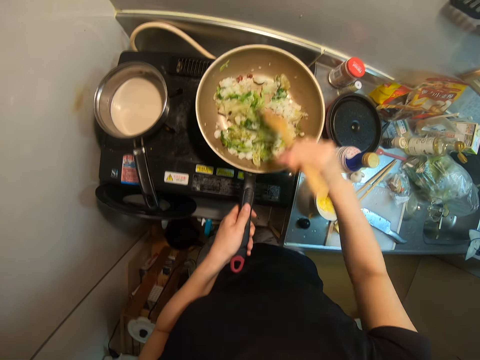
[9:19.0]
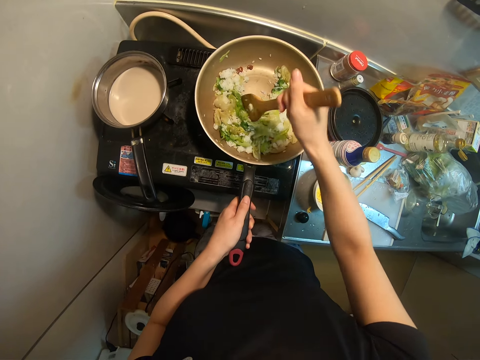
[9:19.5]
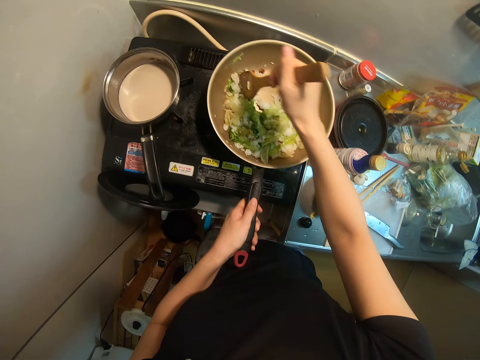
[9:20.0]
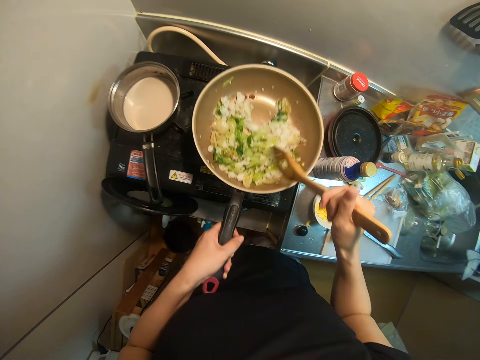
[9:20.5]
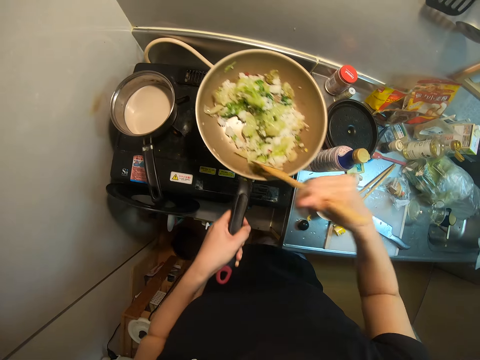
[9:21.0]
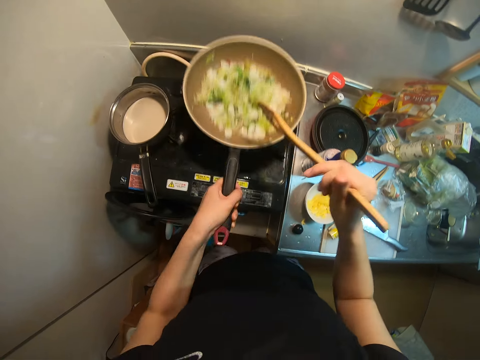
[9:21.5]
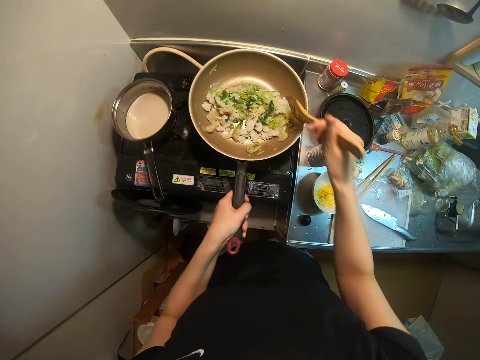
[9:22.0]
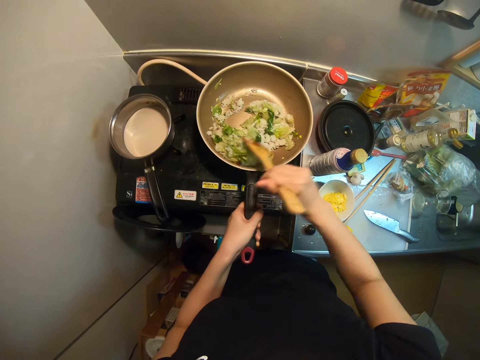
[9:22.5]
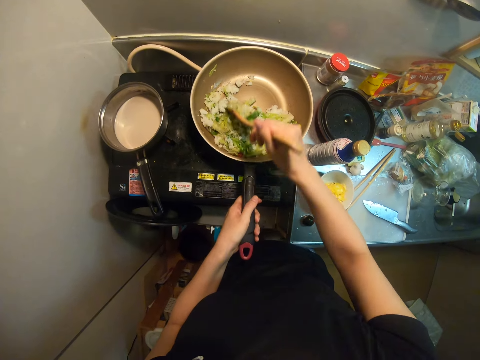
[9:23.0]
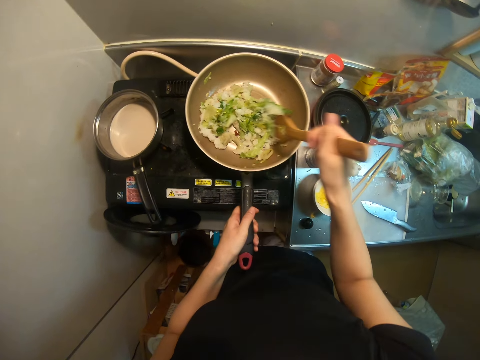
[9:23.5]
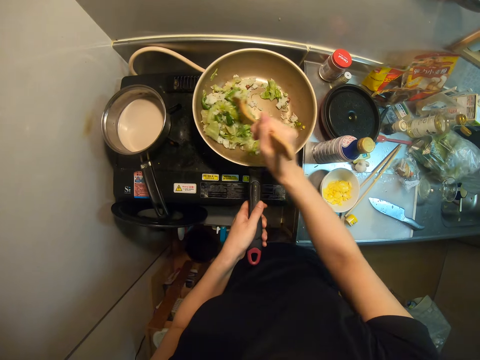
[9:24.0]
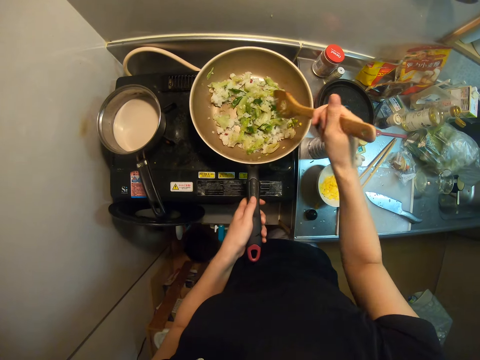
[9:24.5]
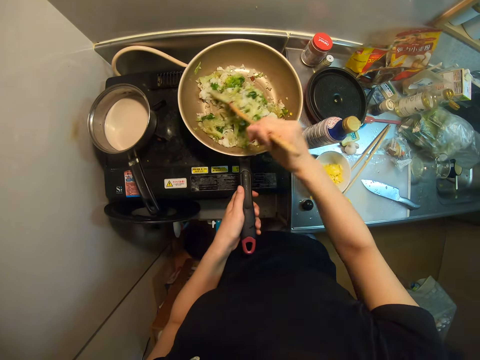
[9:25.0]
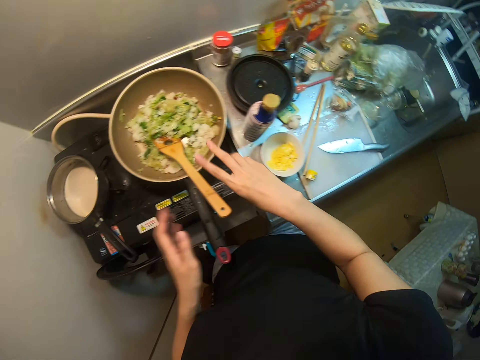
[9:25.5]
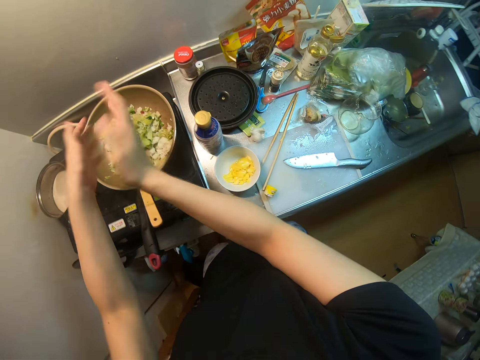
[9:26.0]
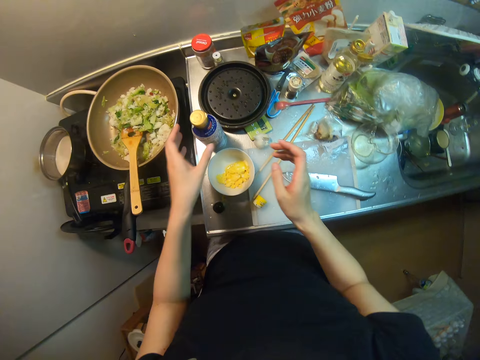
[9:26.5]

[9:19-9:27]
The camera wearer tosses the food. She stirs the food. She drops the wooden spoon in the frying pan. She wipes her hands in the food.

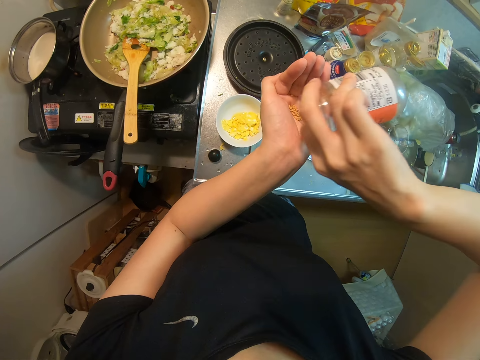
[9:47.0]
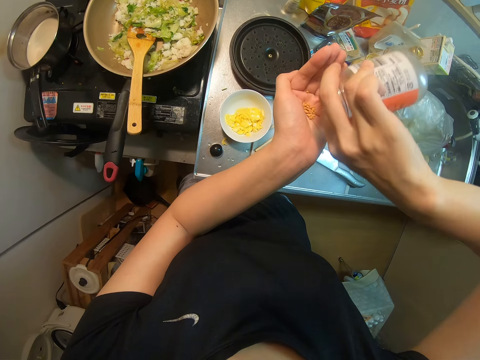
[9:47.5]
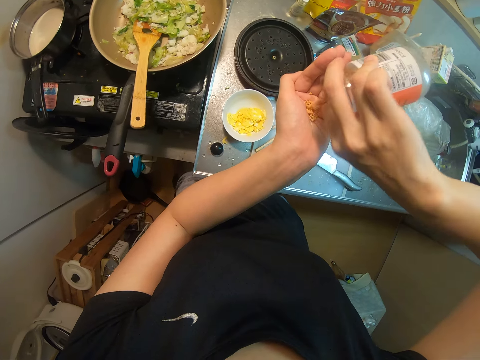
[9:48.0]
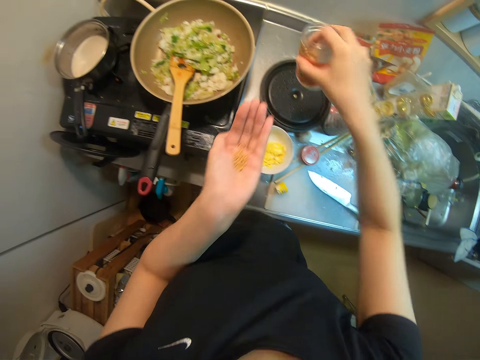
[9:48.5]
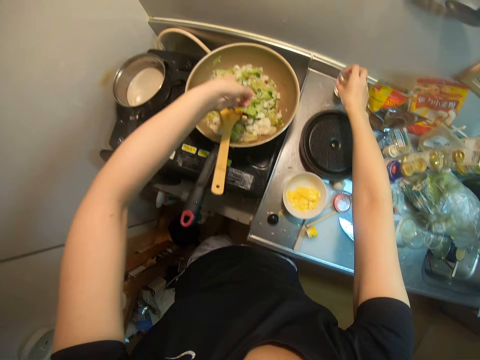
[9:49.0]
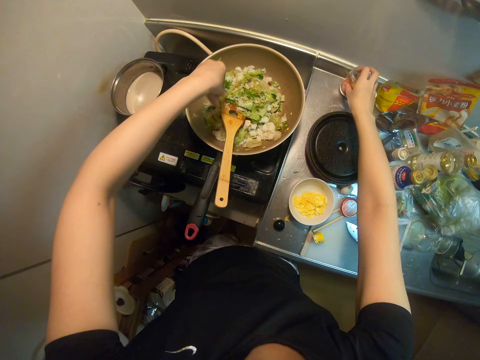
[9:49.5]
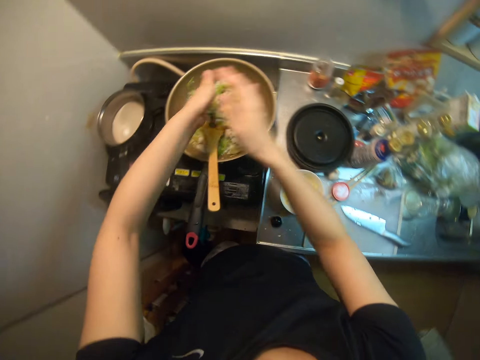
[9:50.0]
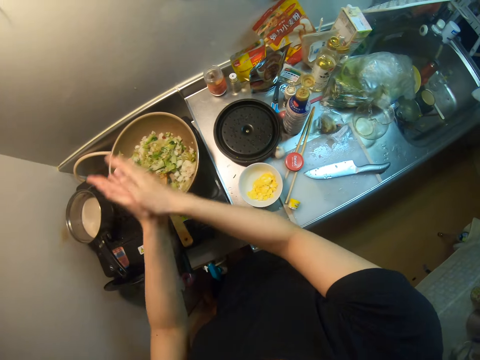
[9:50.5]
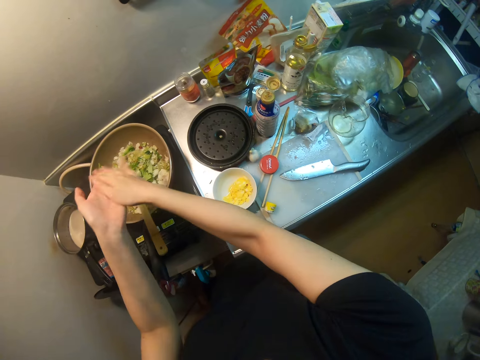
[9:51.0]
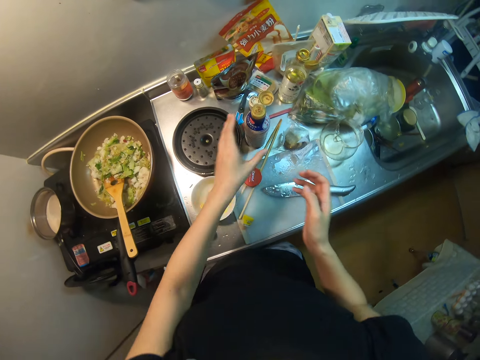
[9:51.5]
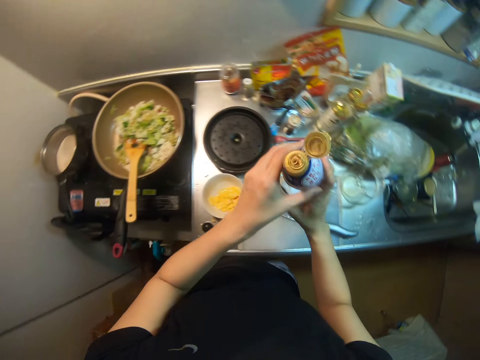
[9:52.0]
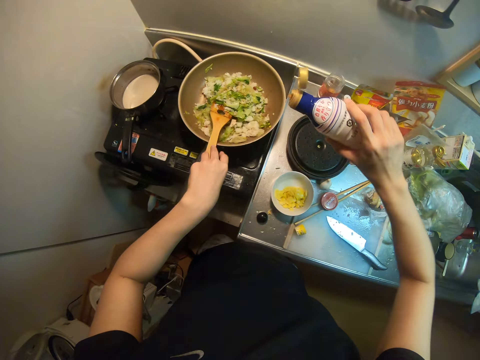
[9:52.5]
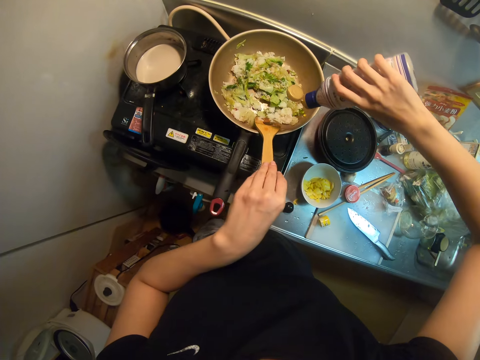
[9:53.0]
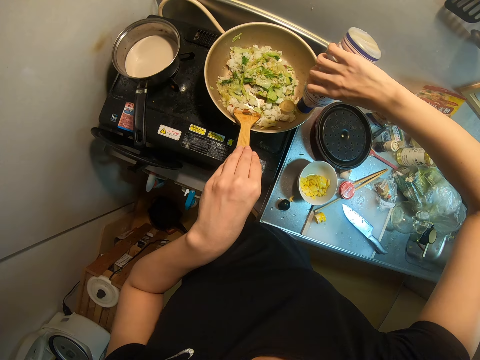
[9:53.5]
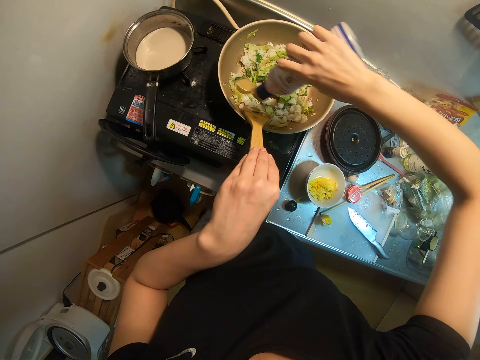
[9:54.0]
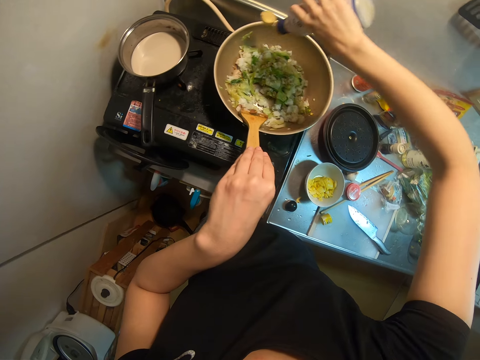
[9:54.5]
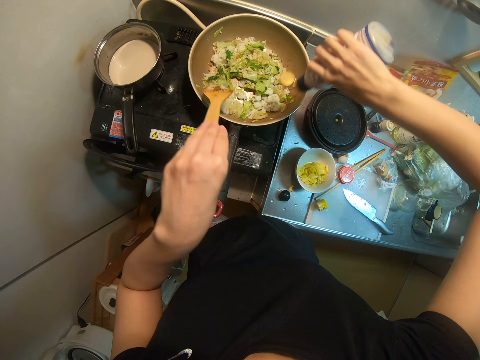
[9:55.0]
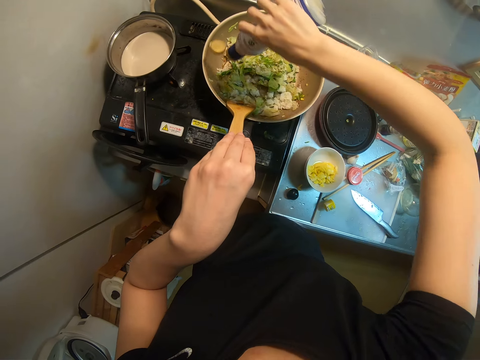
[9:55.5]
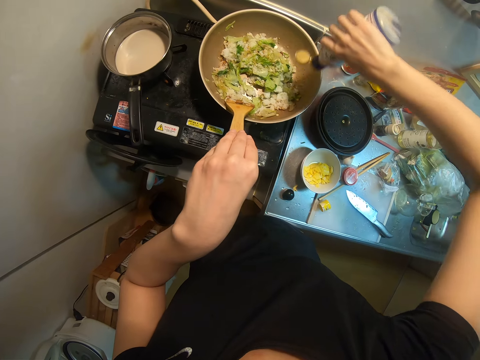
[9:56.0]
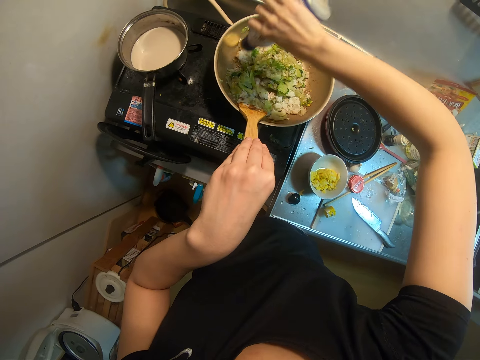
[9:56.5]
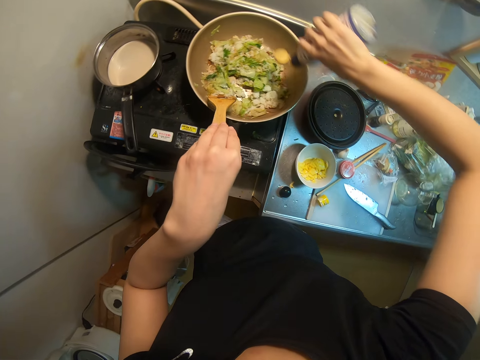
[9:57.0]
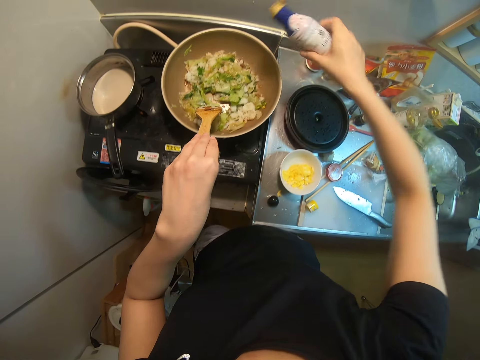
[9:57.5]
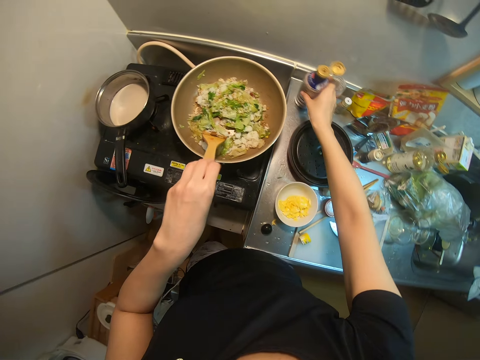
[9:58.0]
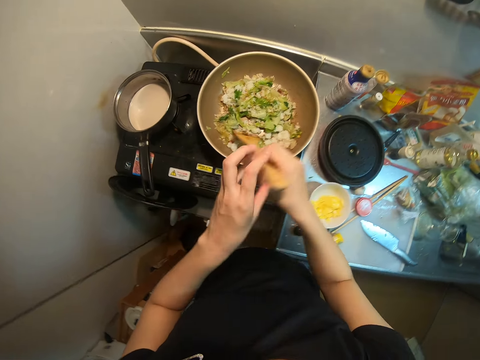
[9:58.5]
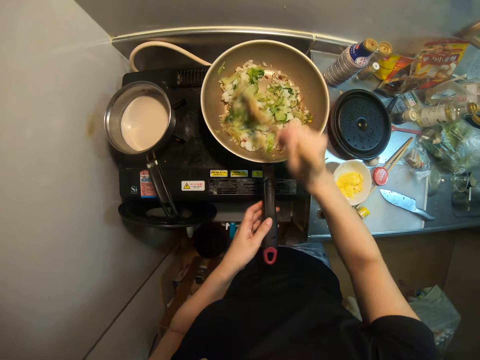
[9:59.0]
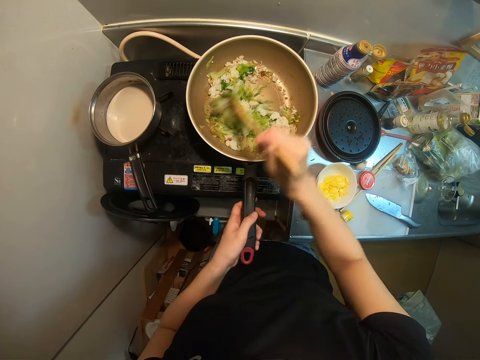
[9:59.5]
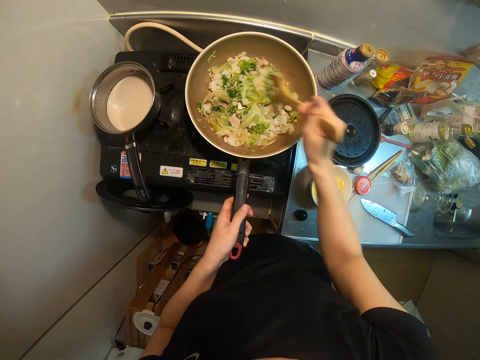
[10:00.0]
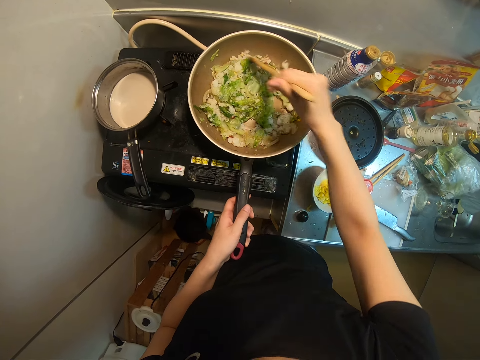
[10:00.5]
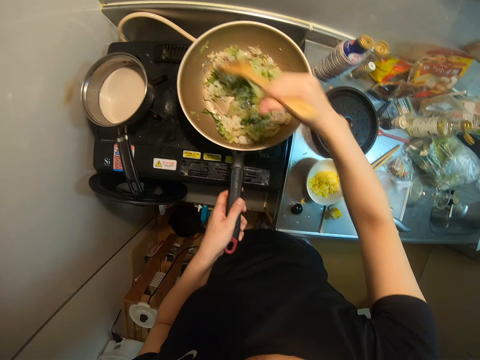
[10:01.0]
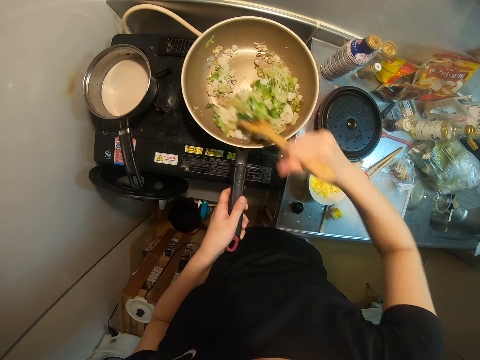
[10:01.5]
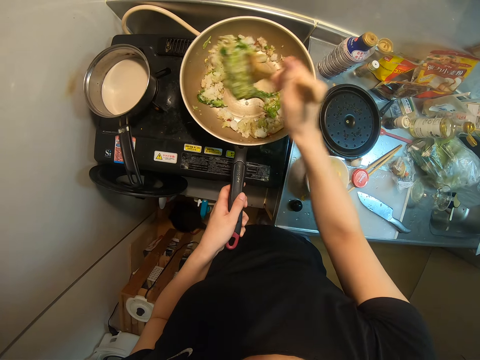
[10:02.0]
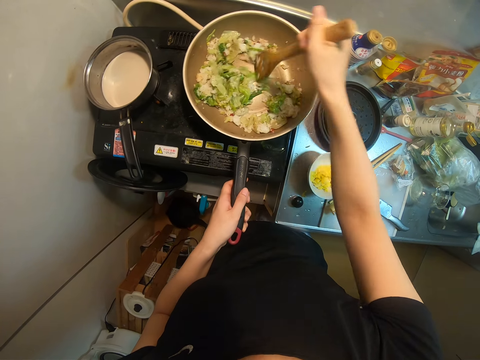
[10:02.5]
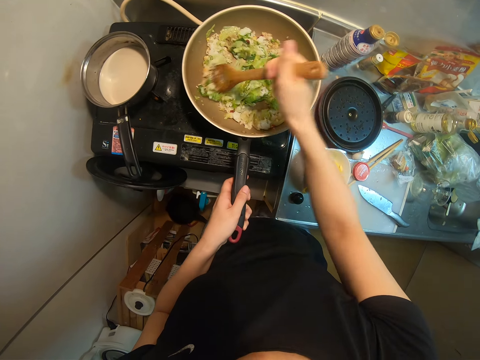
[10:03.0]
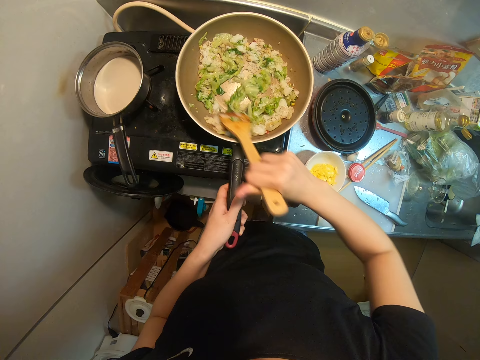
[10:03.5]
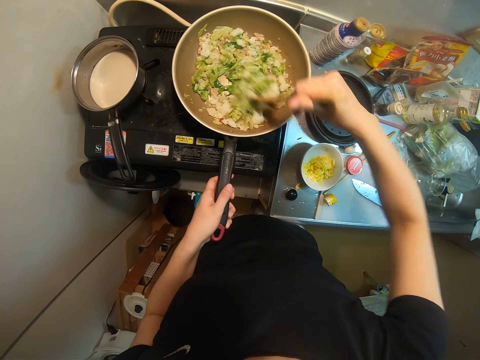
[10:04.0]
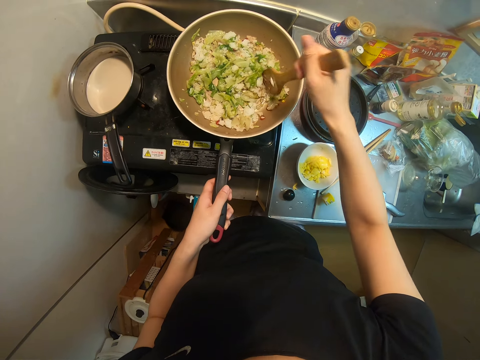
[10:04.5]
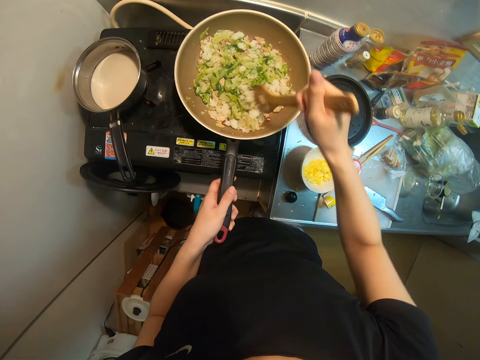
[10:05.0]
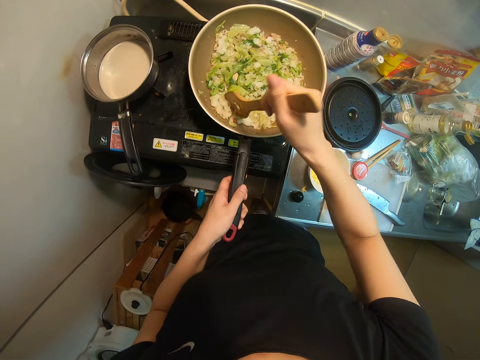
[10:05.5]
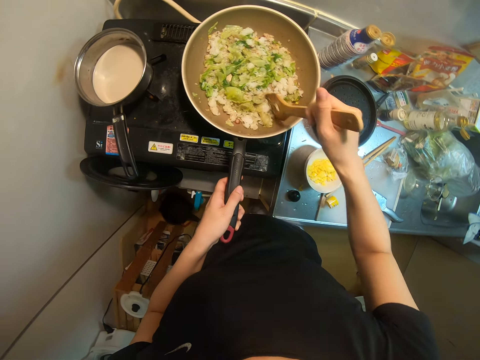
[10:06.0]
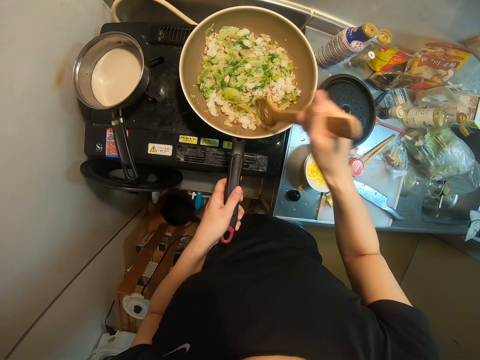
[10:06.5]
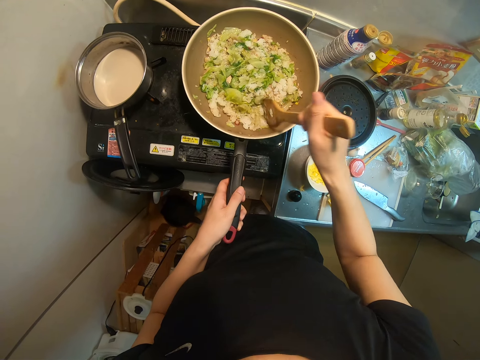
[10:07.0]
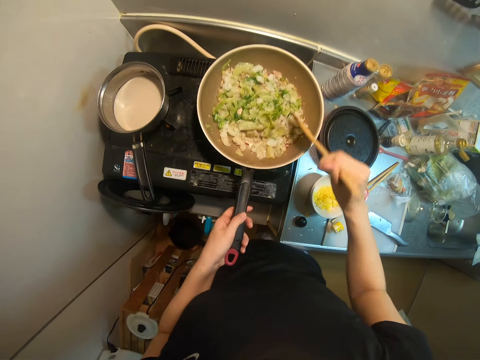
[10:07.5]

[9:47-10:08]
The camera wearer puts the spice tin on the table. She sprinkles the spice into the food in the frying pan on the cooker. She wipes her hand. She picks up the oil bottle from the sink. She holds the spoon in the frying pan with her left hand. She pours the oil in the food in the frying pan. She drops the oil on the sink. She stirs the food in the frying pan.
